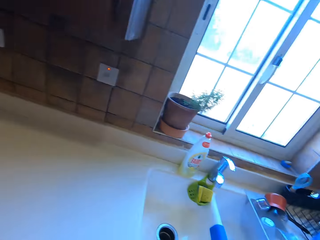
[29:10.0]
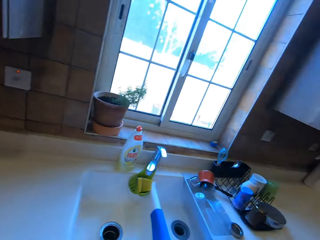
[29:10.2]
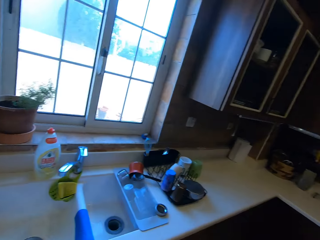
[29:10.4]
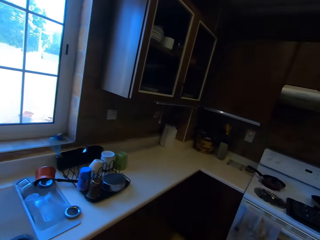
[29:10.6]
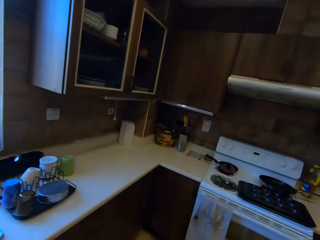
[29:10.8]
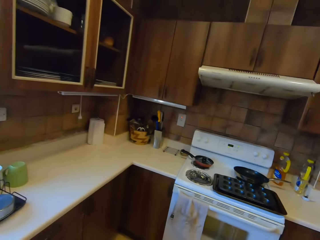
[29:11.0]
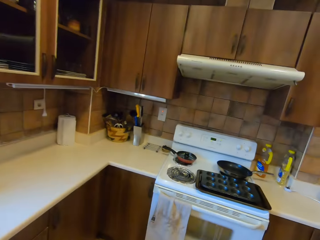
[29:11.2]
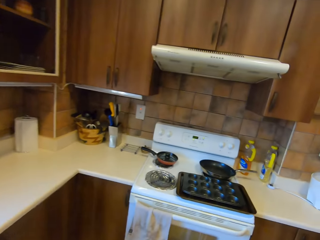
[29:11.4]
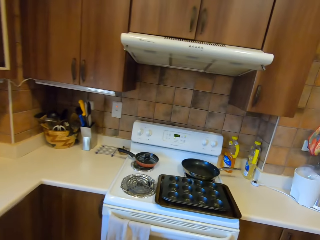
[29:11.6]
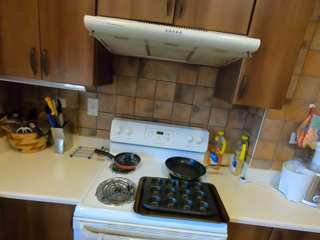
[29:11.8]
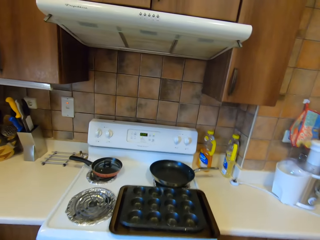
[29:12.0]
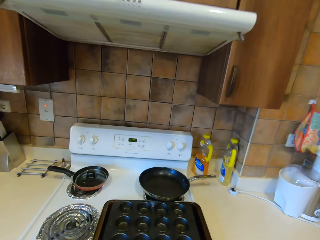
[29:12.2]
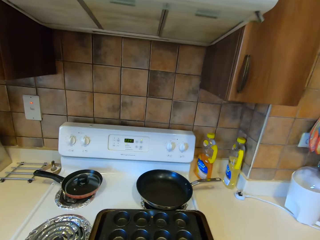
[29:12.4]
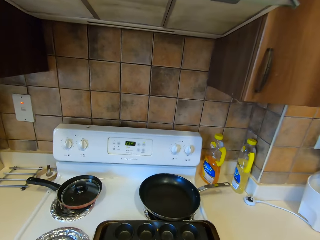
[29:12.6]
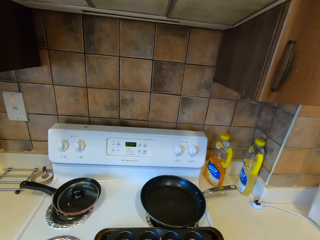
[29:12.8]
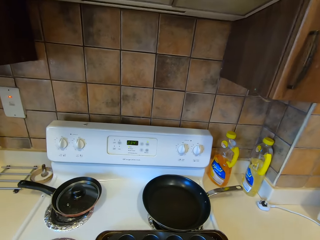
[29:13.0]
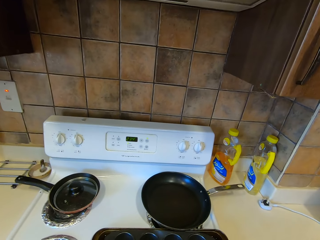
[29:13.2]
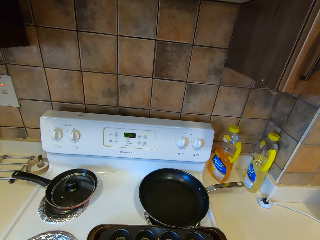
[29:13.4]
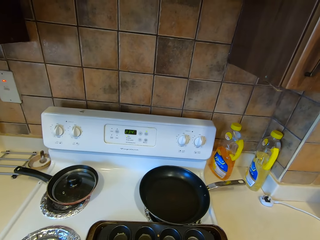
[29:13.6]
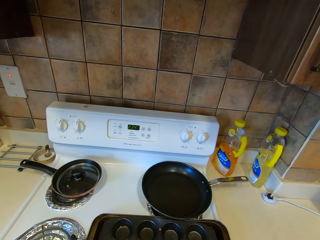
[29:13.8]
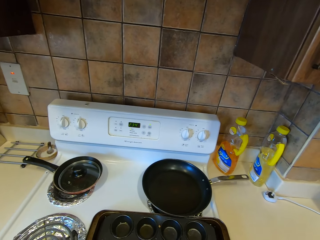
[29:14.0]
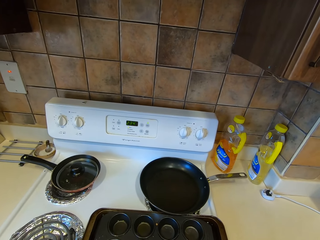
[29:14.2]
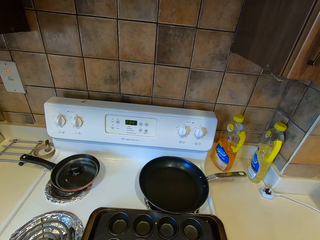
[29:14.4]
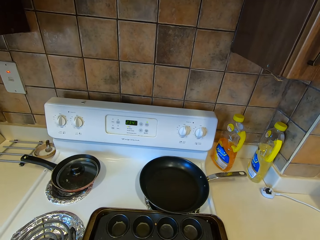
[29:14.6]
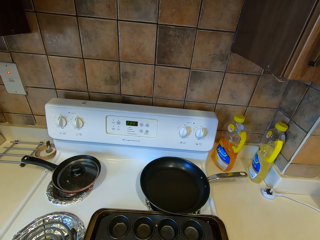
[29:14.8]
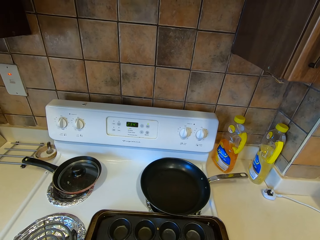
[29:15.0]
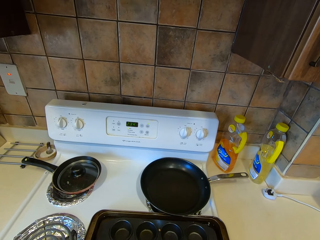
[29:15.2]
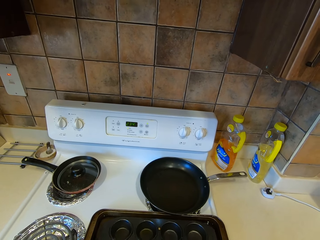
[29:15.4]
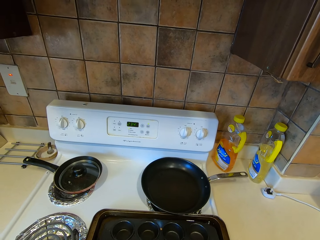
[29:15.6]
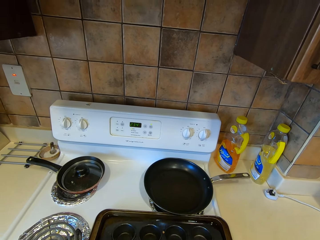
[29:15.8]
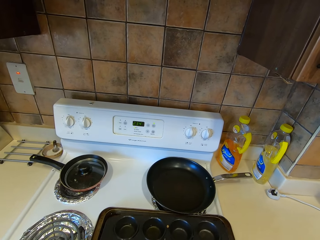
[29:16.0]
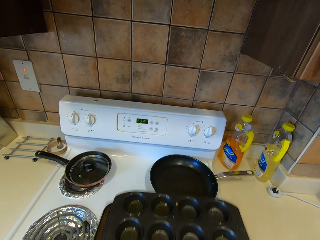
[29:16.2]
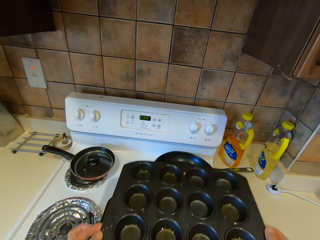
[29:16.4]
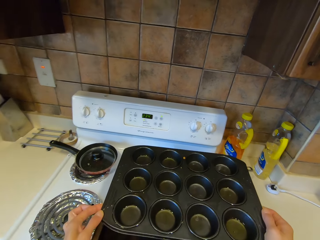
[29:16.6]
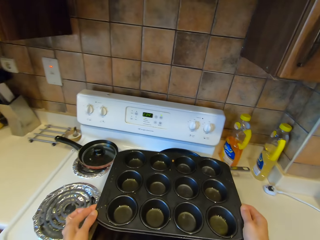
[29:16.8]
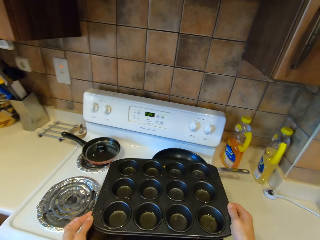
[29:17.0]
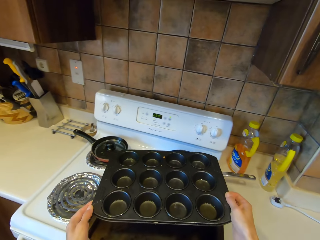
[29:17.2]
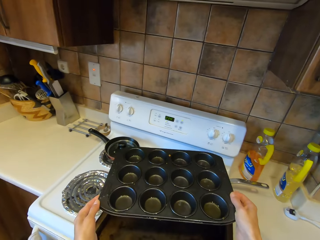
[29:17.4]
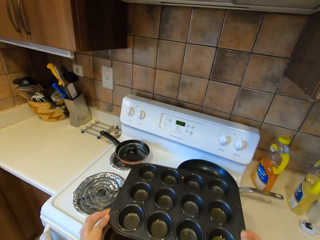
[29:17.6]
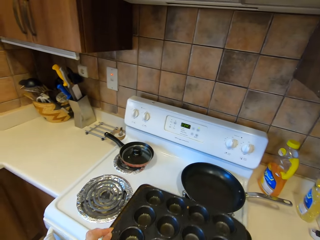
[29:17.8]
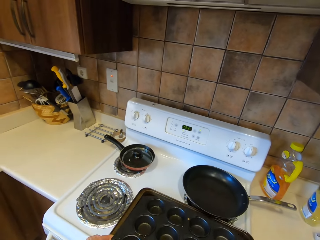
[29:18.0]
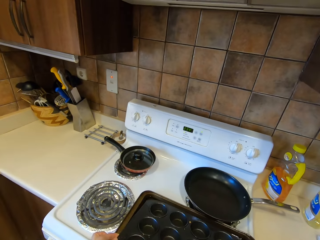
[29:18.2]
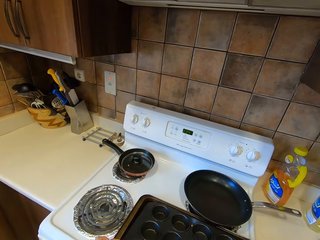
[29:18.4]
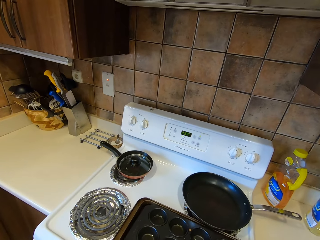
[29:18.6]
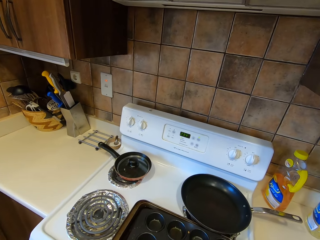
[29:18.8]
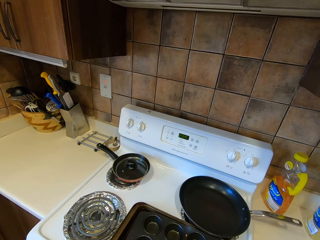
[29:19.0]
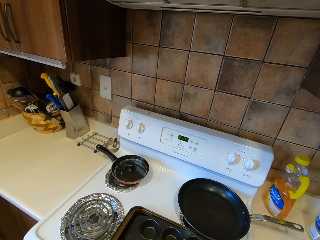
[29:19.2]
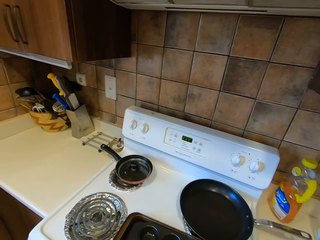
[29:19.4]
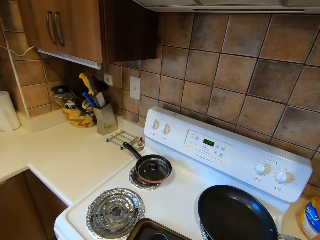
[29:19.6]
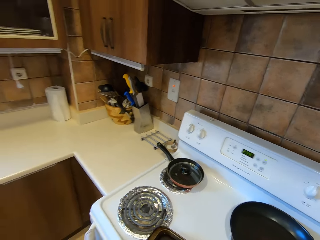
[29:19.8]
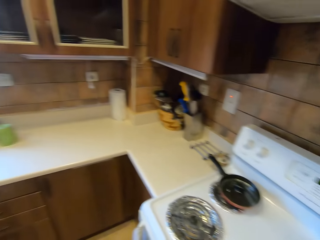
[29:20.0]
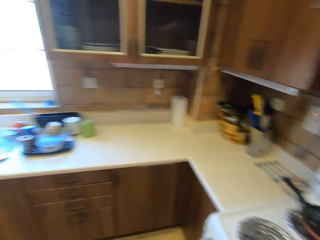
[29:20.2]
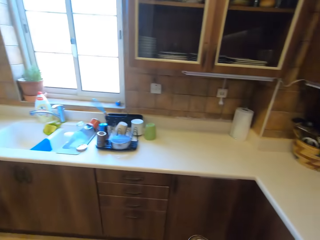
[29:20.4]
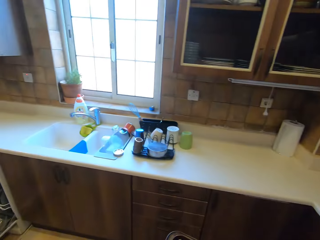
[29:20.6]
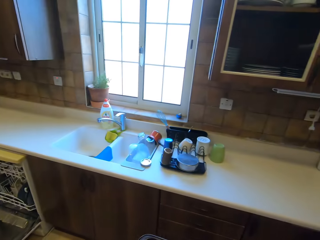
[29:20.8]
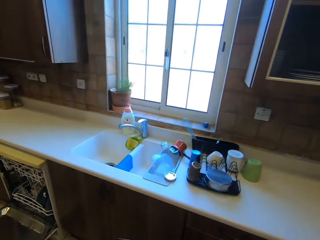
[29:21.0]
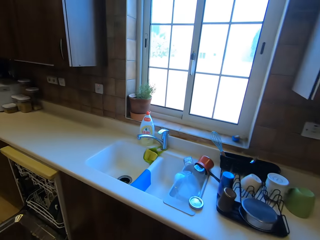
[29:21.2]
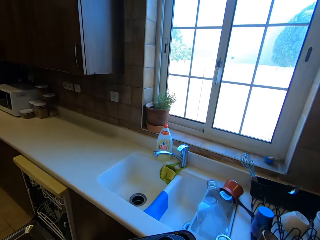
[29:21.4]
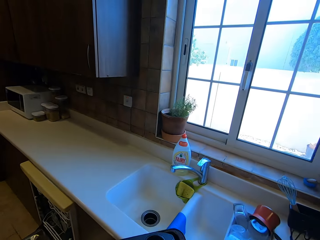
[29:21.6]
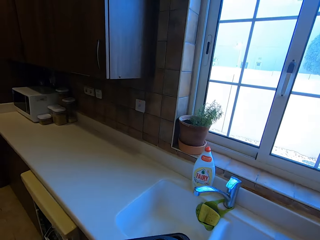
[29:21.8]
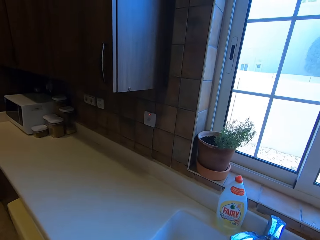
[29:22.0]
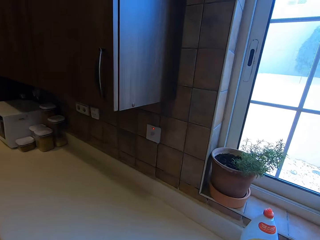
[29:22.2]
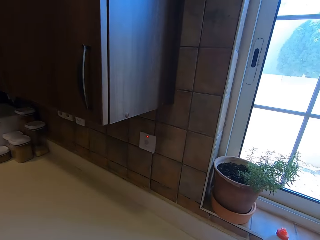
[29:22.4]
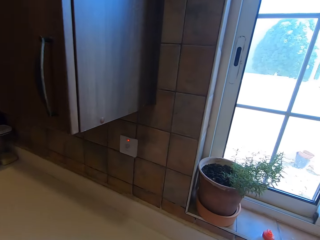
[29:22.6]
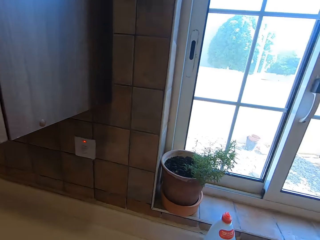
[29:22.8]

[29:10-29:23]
The camera wearer moves around the kitchen. They arrange the trays. They pick up a baking tray. They put the baking tray down. They move around the kitchen.

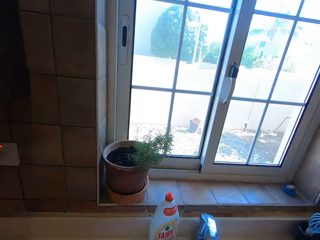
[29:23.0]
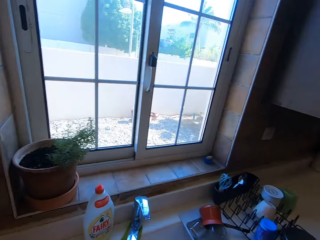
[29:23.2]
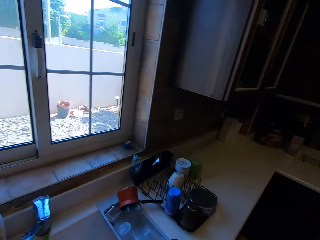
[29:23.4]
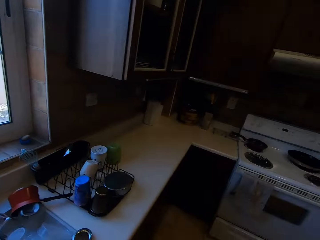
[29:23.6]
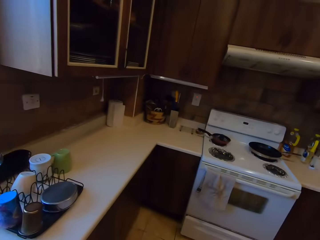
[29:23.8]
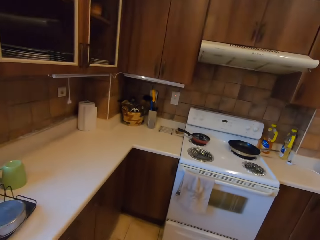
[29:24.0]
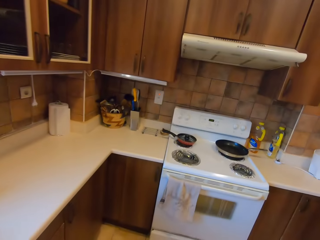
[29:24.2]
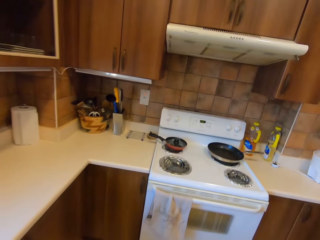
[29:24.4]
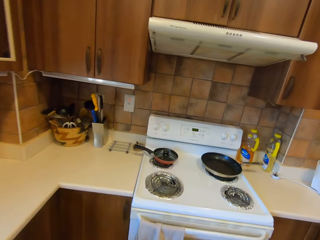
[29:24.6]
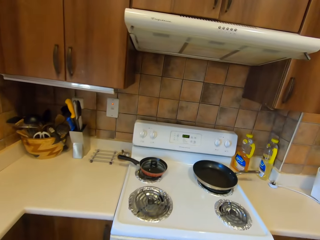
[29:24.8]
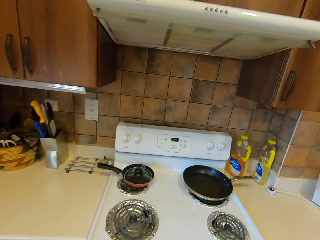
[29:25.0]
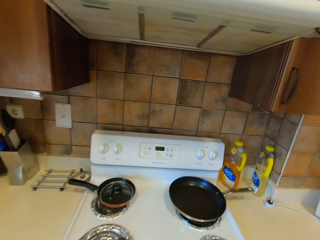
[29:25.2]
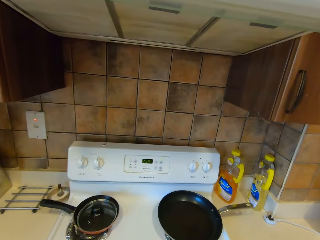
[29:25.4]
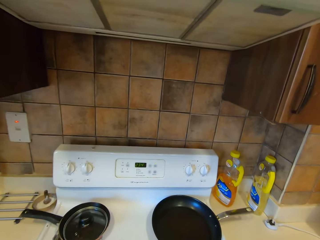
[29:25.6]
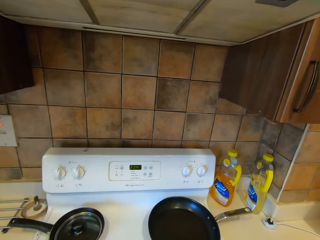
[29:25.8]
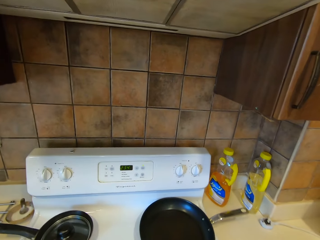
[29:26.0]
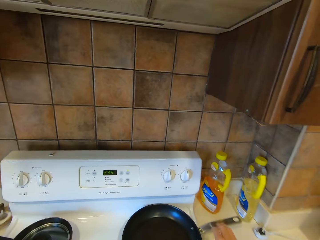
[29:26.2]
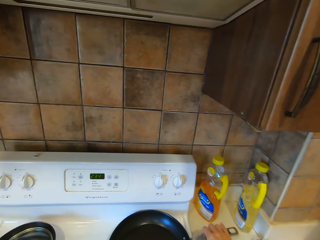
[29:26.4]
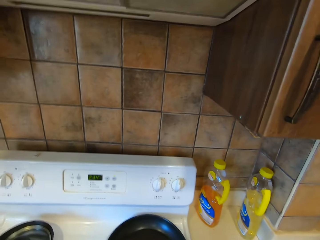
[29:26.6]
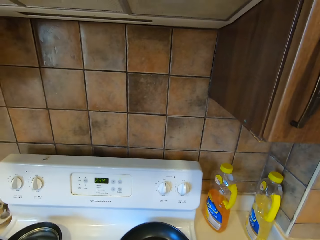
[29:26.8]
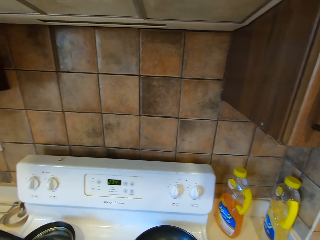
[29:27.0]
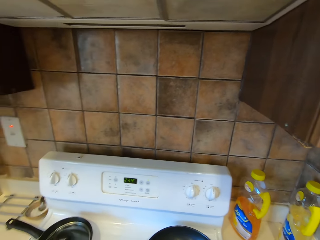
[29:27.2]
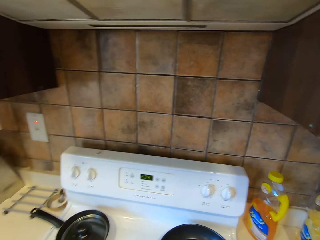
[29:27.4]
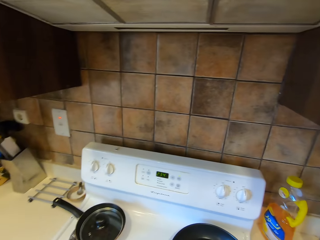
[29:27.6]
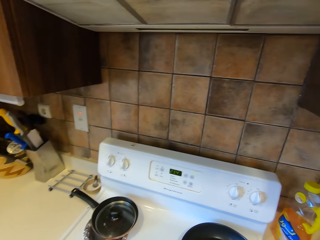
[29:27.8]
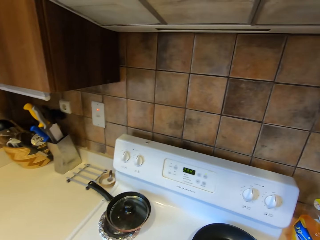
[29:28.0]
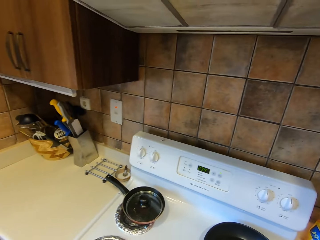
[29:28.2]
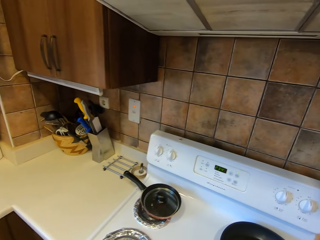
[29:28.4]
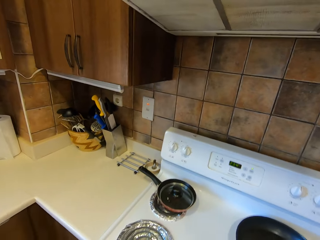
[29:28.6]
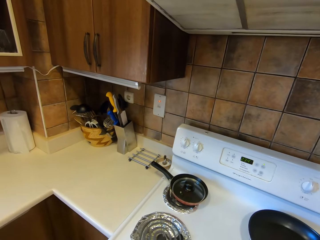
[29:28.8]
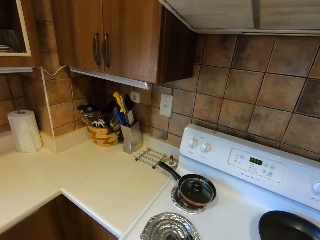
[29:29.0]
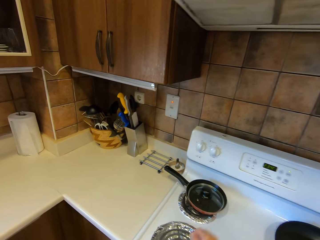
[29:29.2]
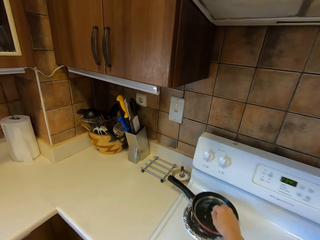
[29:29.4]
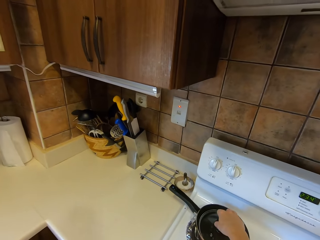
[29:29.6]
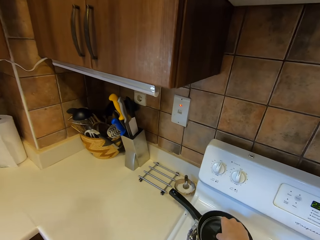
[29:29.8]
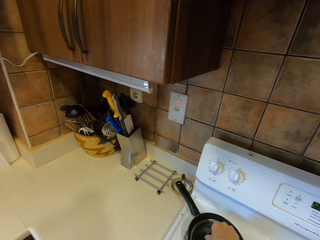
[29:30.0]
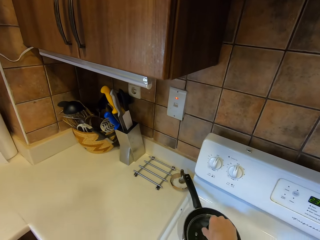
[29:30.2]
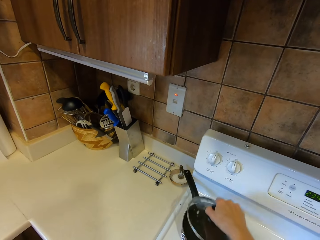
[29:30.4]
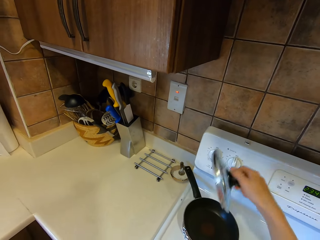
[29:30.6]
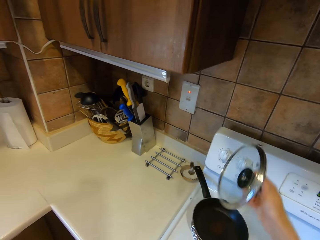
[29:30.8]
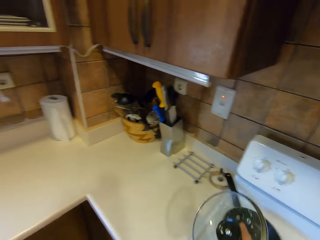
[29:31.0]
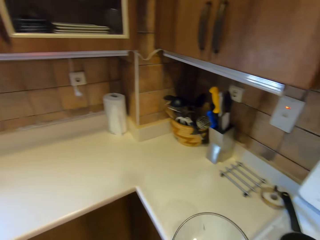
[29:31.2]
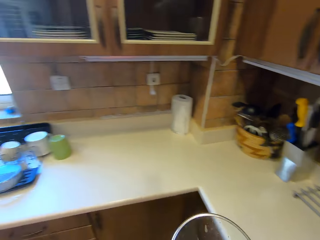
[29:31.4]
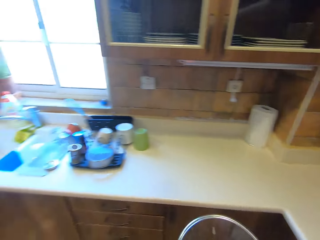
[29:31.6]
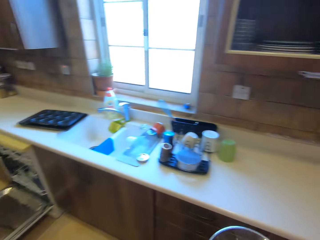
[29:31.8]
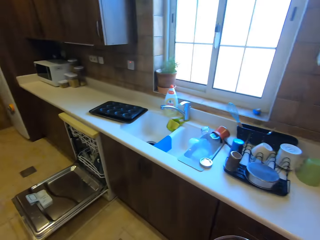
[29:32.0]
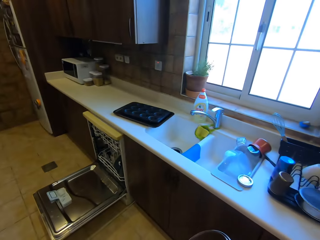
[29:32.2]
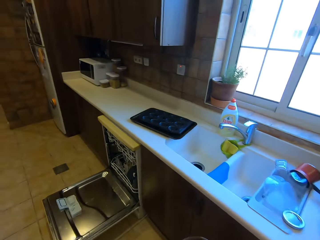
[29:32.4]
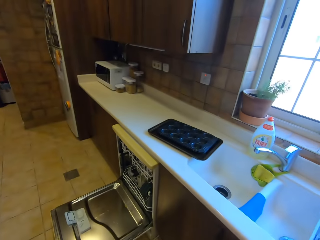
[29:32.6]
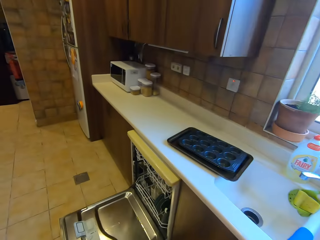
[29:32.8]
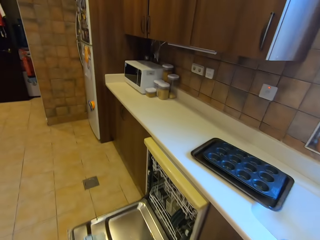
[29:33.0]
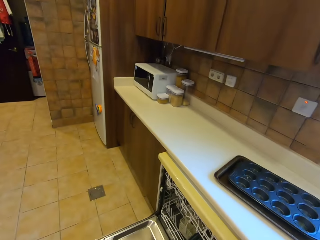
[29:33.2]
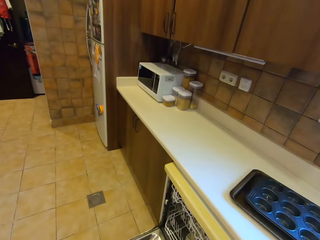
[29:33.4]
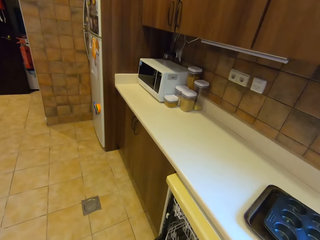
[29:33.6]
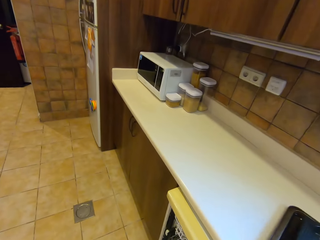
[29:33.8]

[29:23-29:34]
The camera wearer puts the baking tray on the counter. They move around the kitchen. They pick up the pan. They pick up a cooking pot lid. They move around the kitchen.
